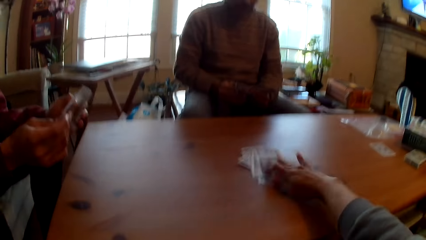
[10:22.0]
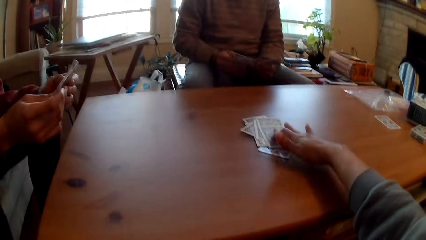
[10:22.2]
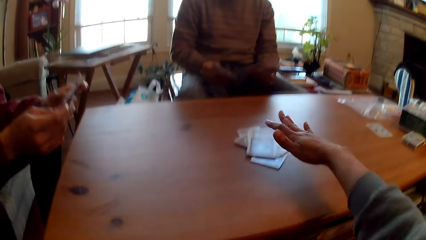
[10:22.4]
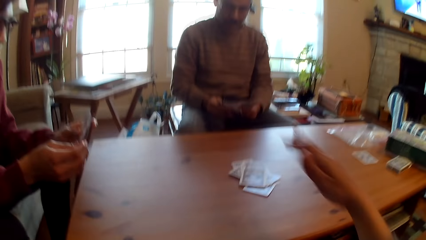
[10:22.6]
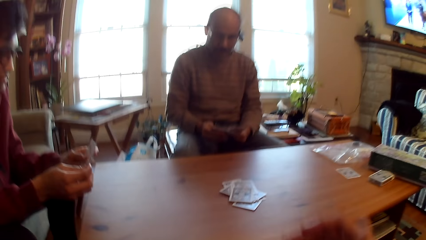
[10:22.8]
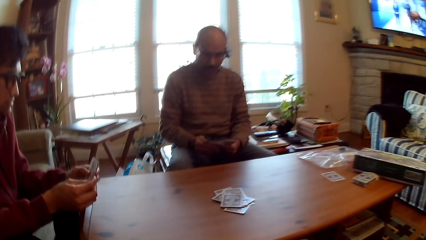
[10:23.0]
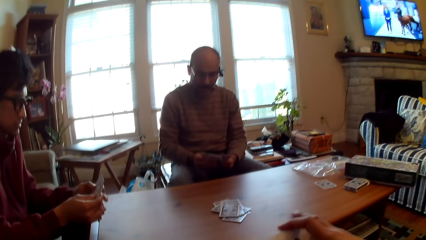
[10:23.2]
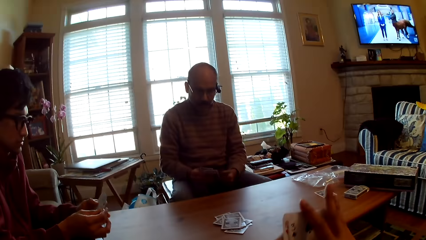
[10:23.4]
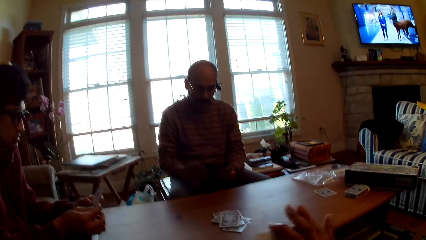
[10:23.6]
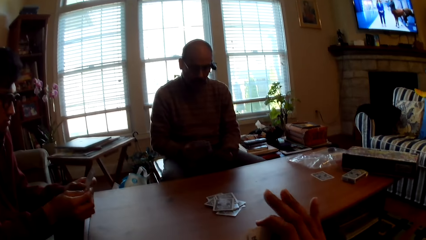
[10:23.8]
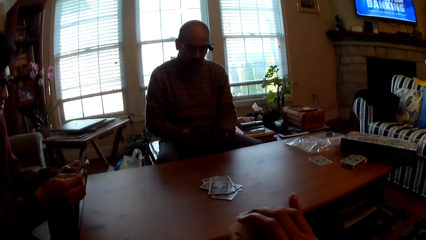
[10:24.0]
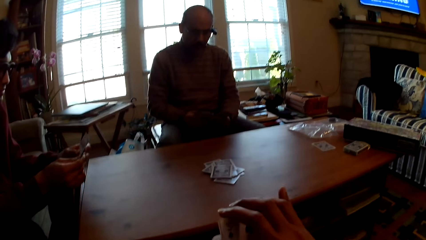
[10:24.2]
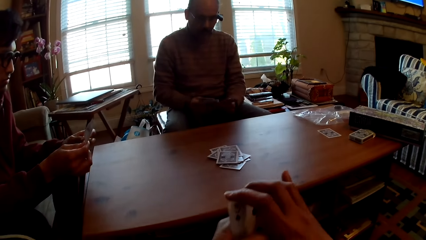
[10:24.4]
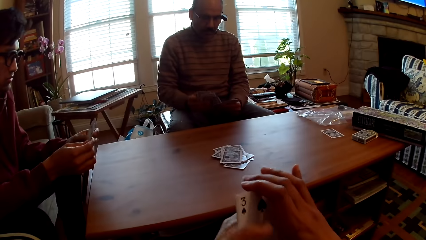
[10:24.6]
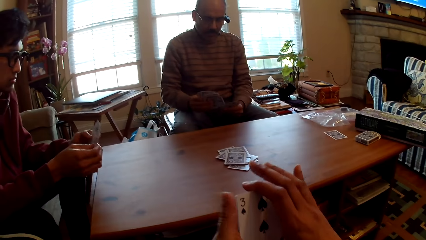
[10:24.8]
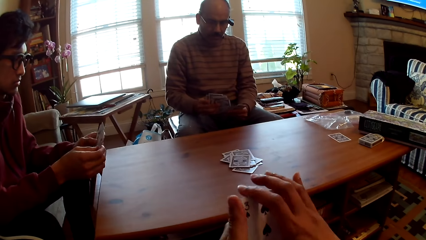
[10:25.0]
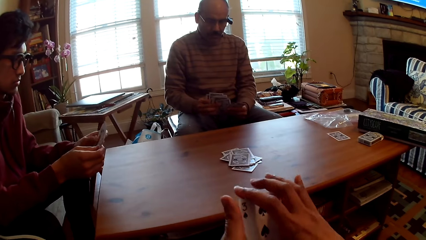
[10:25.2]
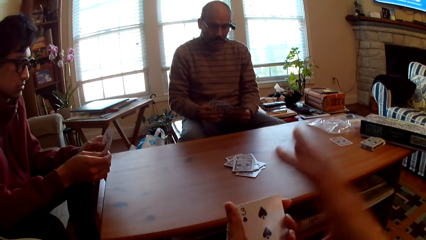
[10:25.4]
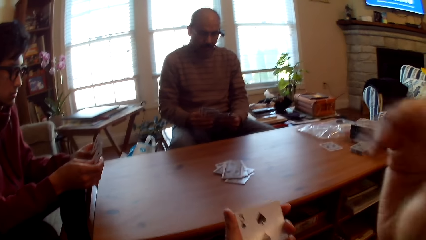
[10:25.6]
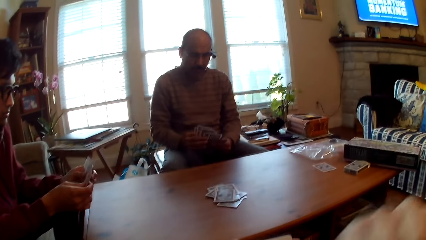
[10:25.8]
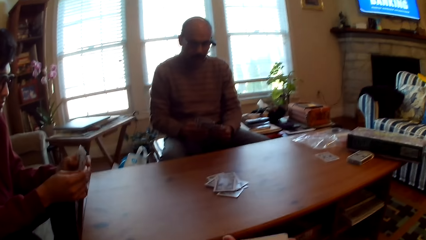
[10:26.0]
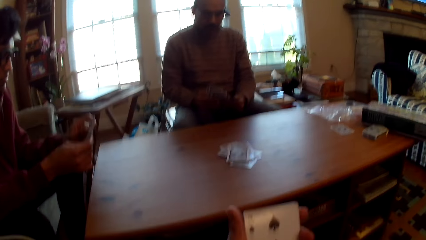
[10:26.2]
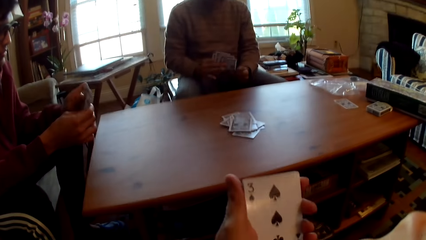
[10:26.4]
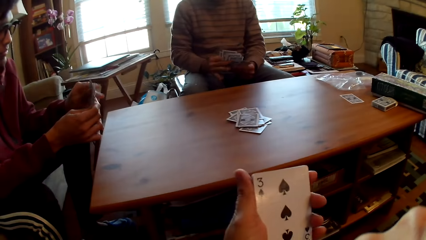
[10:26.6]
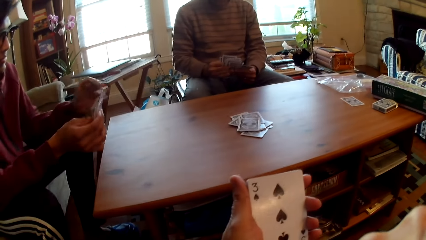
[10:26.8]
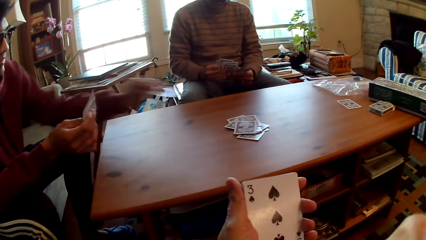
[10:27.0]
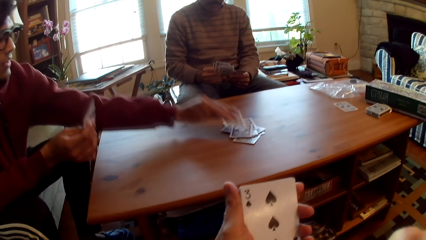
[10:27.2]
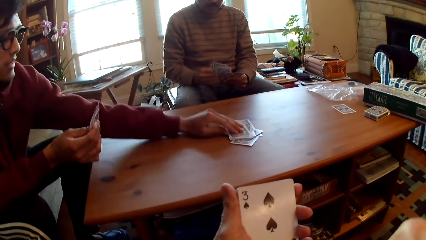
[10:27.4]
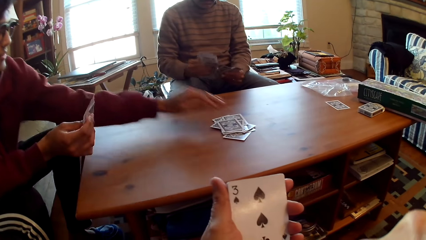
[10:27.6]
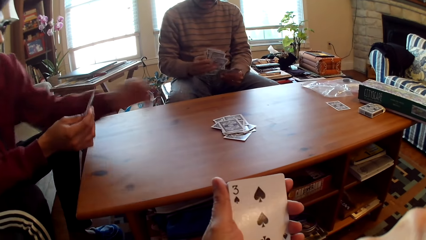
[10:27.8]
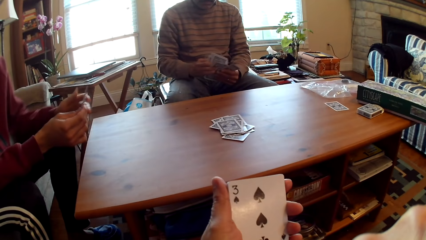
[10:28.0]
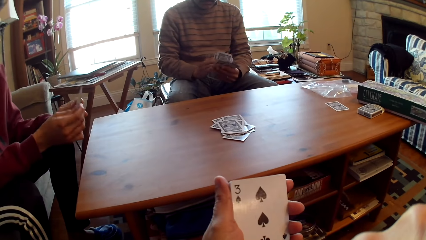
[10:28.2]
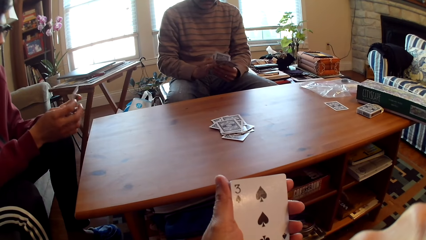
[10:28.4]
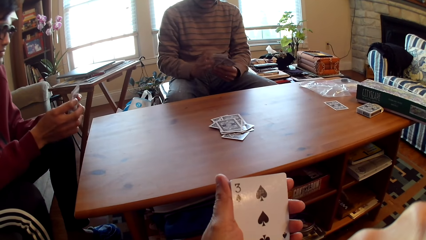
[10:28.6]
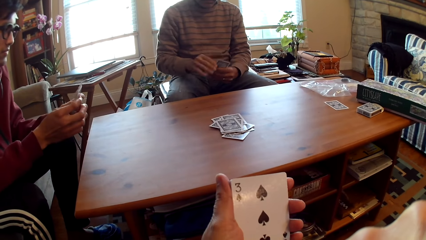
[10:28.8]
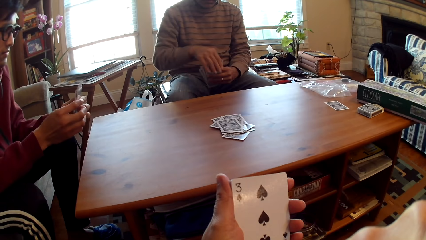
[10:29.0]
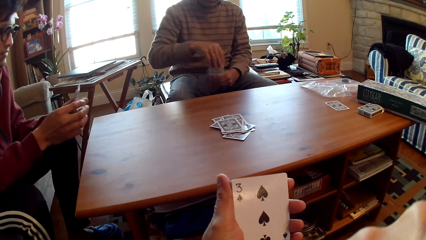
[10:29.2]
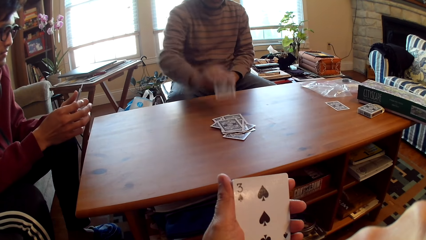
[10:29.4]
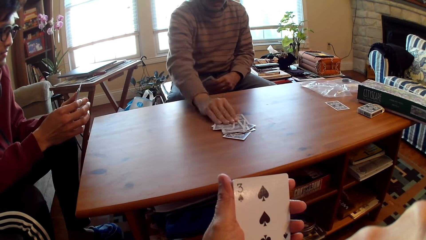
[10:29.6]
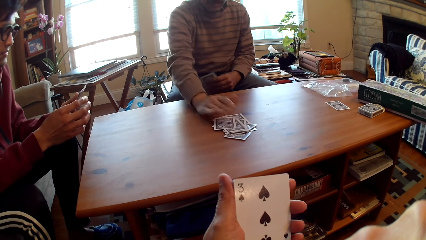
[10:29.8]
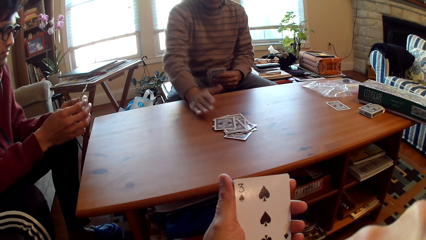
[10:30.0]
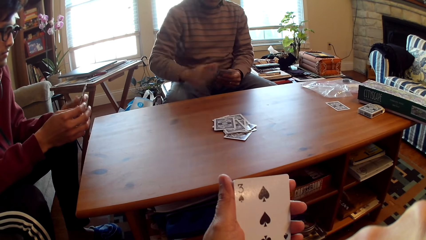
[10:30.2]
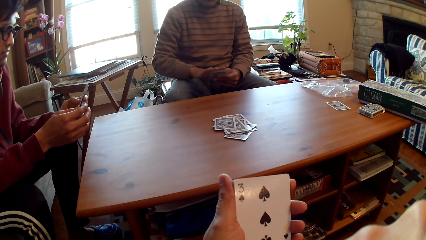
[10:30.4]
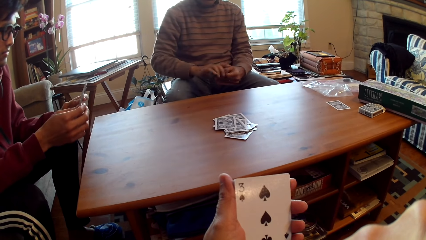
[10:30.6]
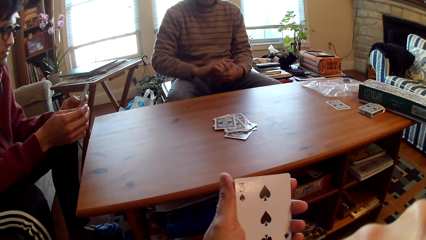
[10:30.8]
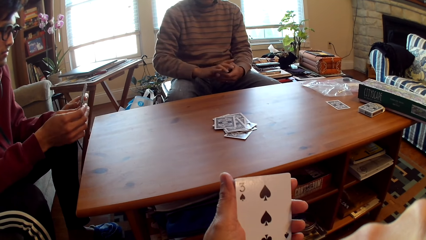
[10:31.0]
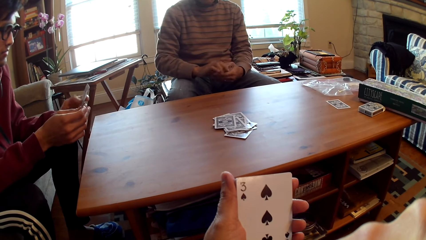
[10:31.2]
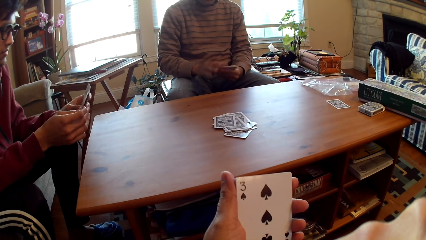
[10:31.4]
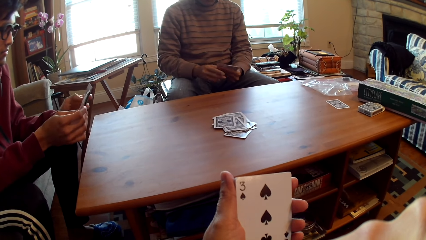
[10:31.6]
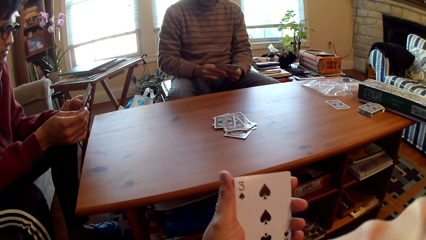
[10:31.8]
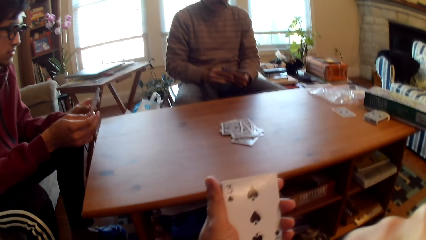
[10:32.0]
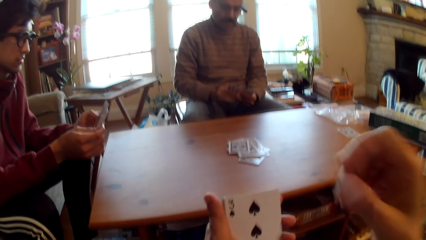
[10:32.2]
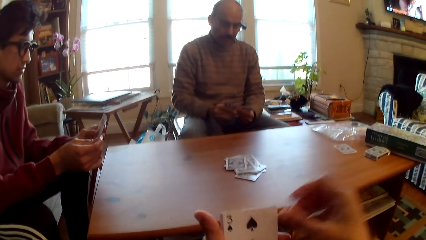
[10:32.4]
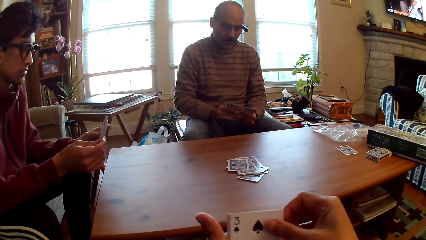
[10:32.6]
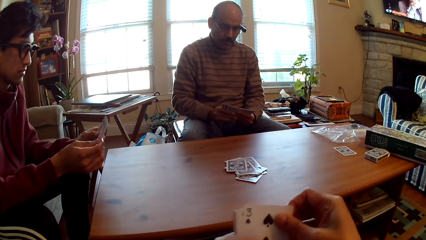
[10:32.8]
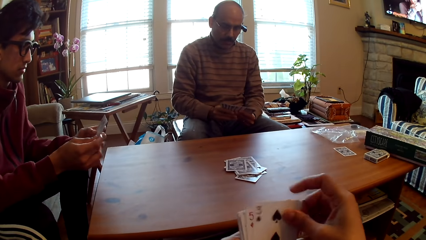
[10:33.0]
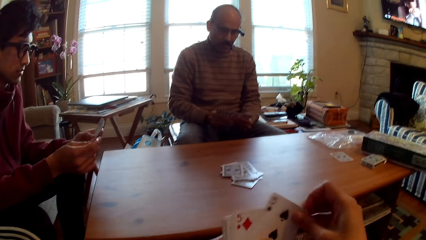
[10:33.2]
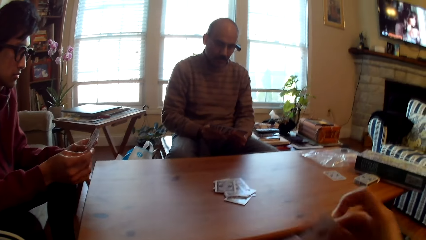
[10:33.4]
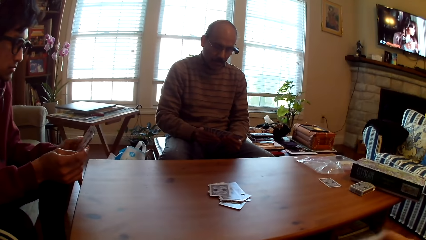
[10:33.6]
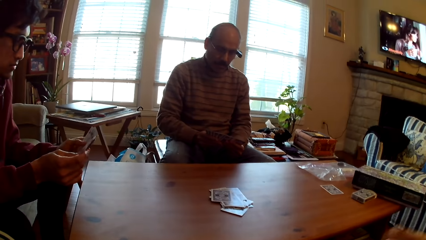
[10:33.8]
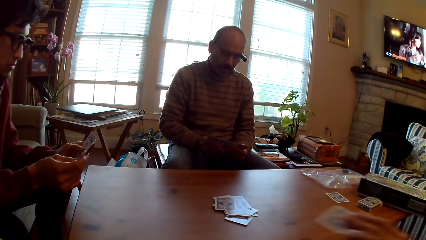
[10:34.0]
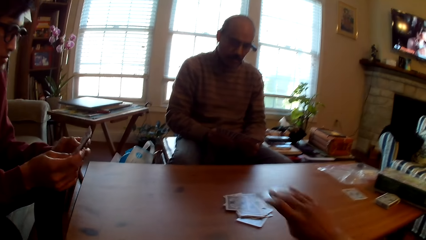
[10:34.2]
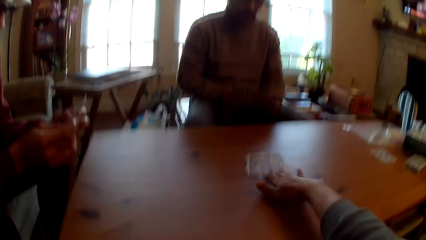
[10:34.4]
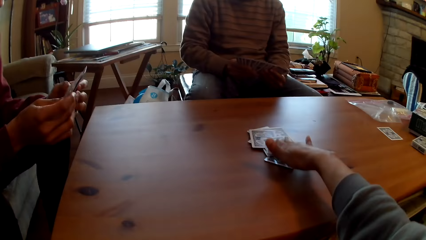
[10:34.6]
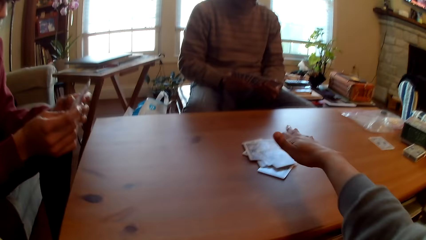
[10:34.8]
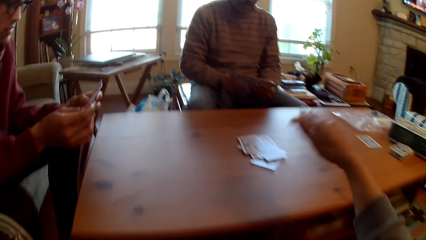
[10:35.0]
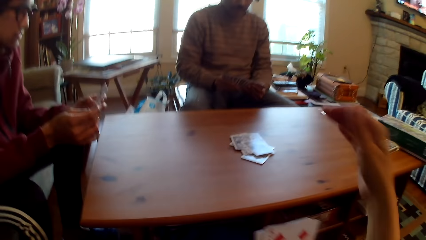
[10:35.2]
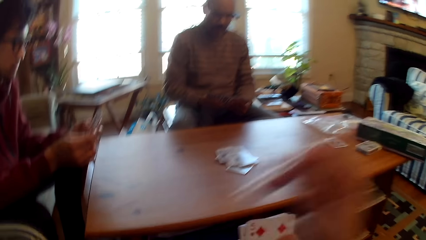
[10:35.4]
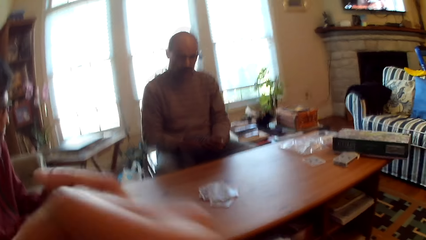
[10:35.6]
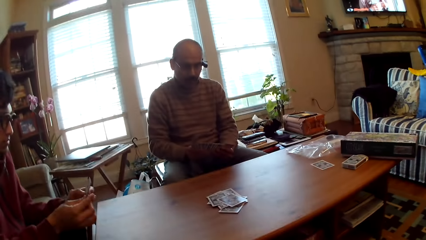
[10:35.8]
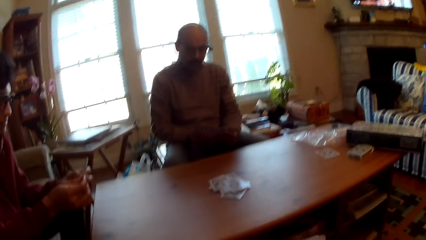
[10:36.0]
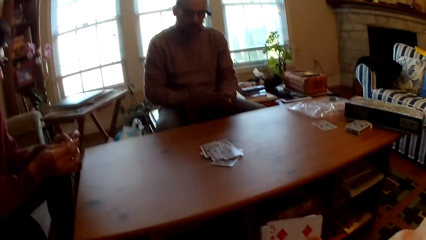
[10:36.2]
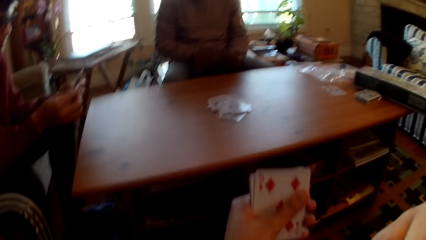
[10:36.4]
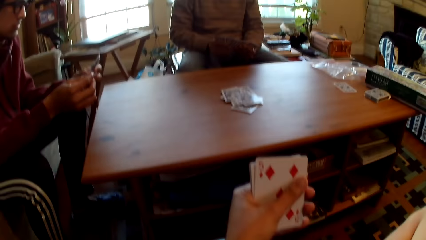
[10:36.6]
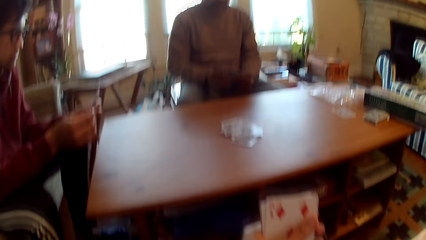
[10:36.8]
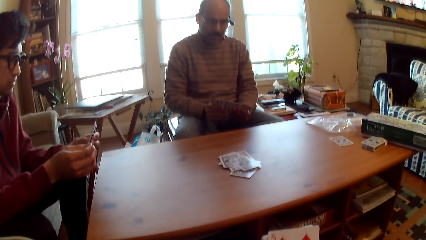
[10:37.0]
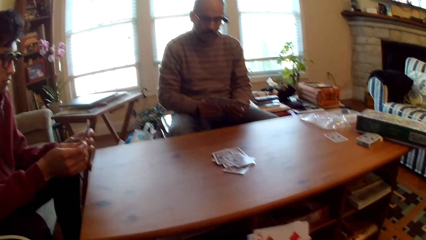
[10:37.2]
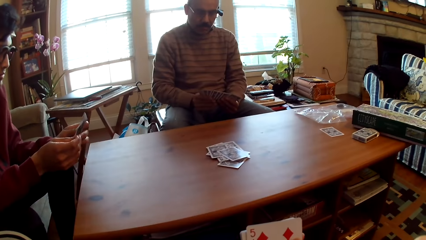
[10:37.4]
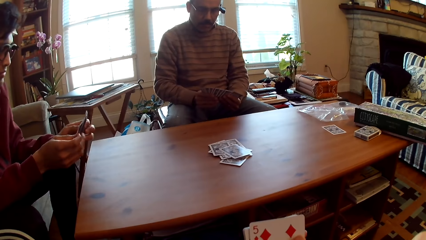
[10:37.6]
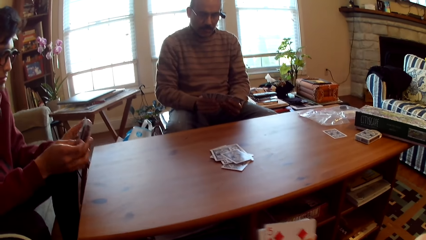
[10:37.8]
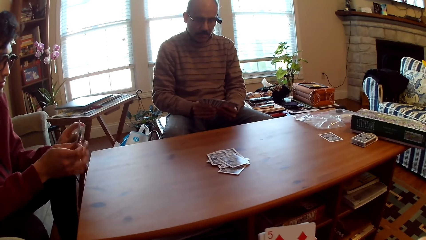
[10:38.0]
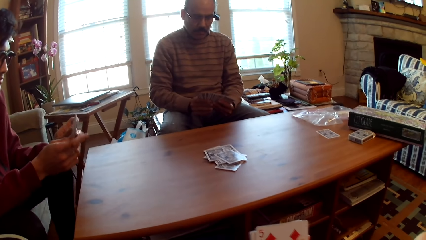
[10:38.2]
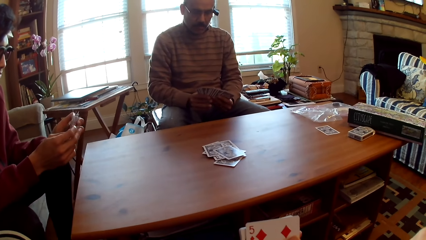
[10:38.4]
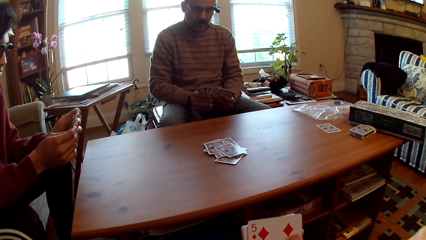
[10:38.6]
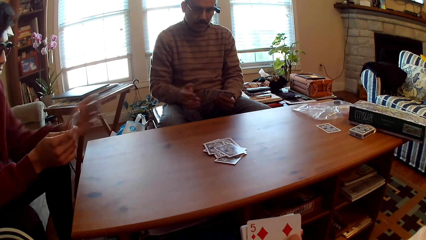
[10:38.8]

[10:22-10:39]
The camera wearer puts the card on the table and plays poker. They hold cards and move the hand. A person plays poker. A man puts the card on the table. Another person plays poker. Another man puts the card on the table. The other person selects a card. The camera wearer plays poker, puts the card on the table and moves the hand.
